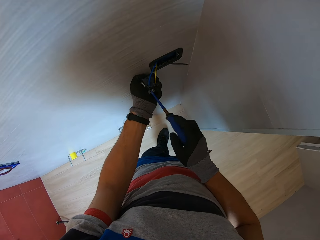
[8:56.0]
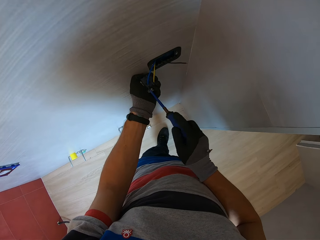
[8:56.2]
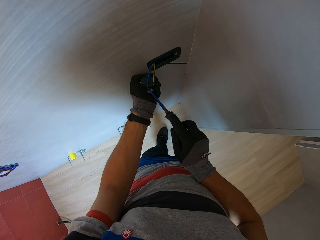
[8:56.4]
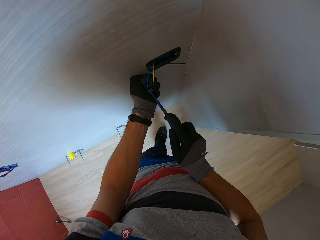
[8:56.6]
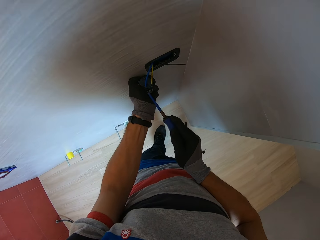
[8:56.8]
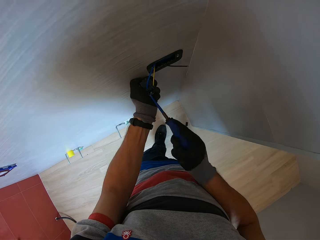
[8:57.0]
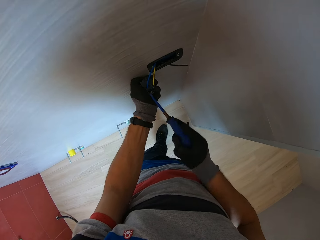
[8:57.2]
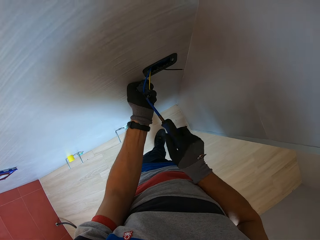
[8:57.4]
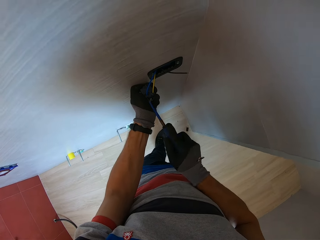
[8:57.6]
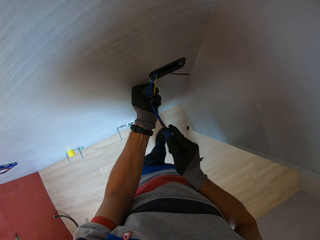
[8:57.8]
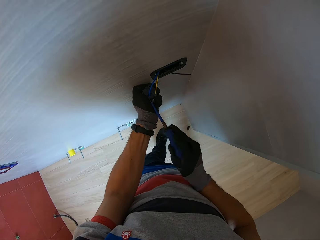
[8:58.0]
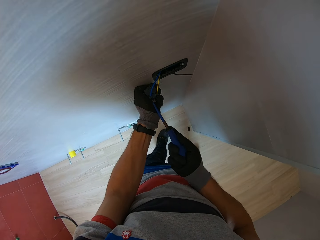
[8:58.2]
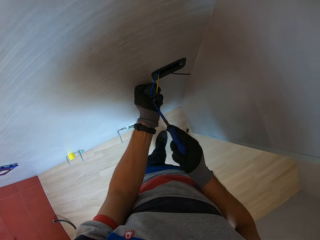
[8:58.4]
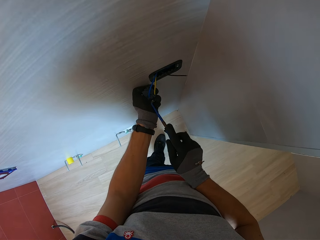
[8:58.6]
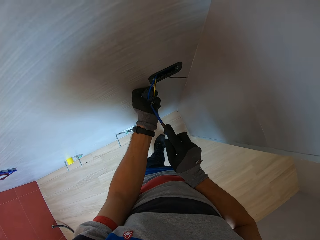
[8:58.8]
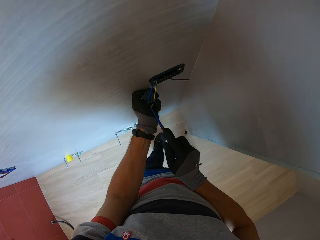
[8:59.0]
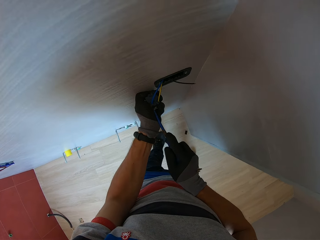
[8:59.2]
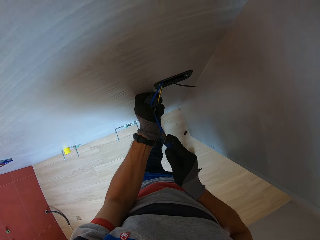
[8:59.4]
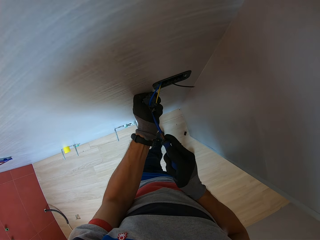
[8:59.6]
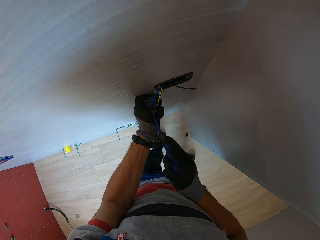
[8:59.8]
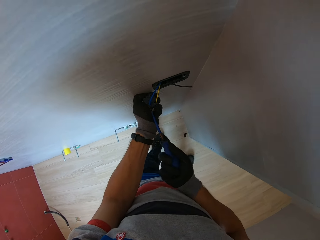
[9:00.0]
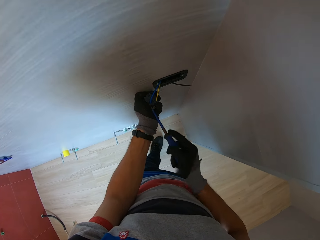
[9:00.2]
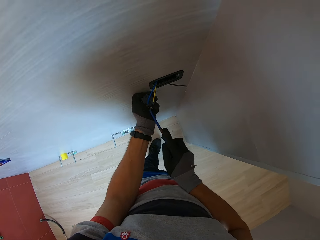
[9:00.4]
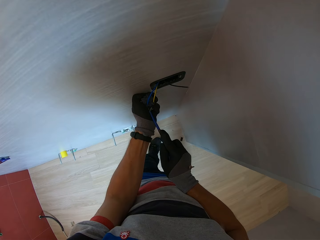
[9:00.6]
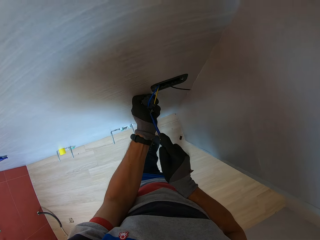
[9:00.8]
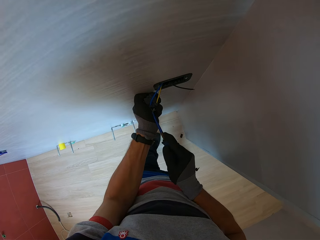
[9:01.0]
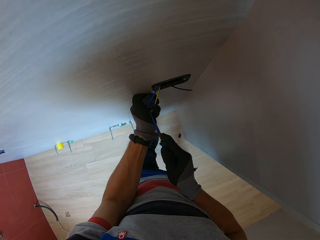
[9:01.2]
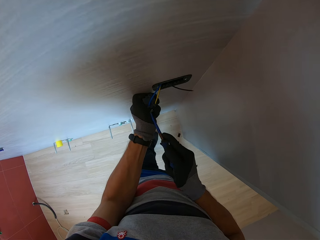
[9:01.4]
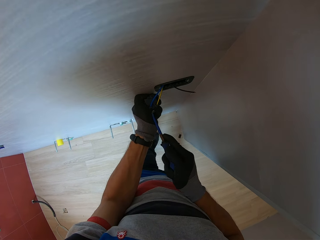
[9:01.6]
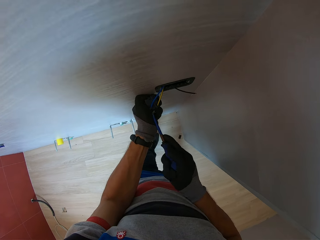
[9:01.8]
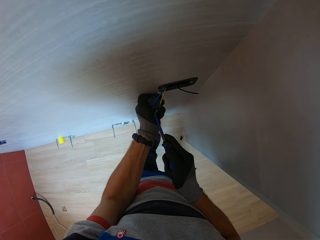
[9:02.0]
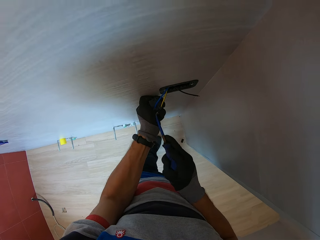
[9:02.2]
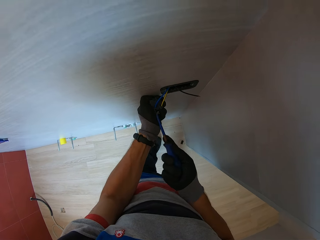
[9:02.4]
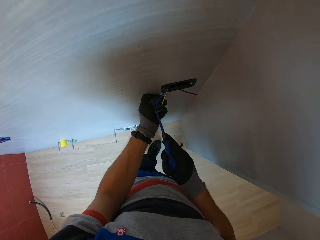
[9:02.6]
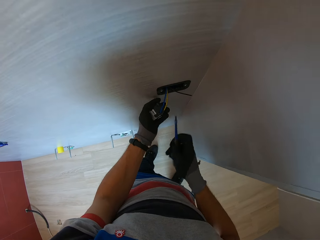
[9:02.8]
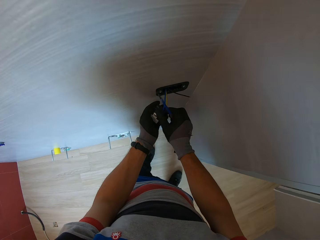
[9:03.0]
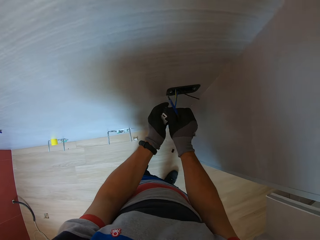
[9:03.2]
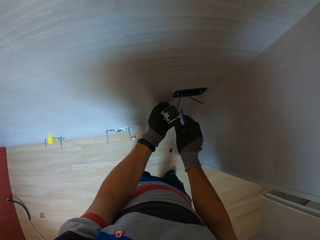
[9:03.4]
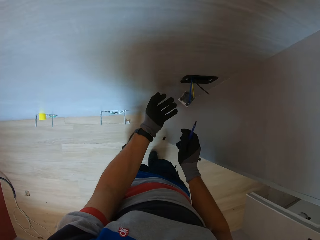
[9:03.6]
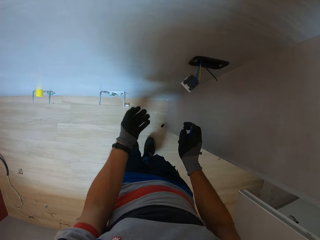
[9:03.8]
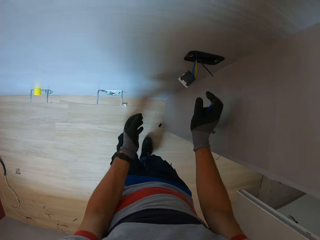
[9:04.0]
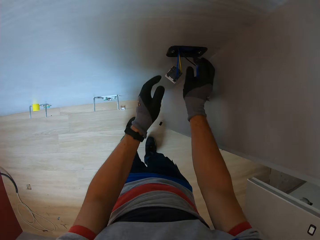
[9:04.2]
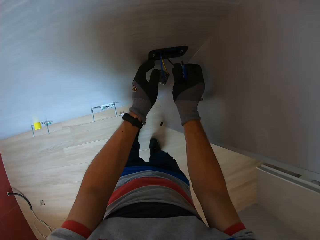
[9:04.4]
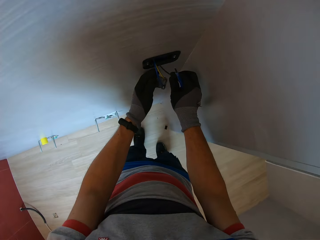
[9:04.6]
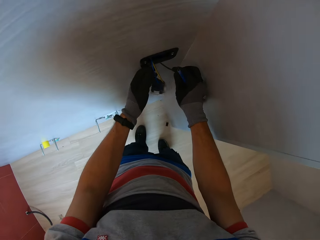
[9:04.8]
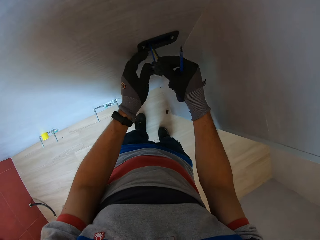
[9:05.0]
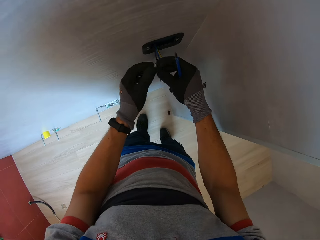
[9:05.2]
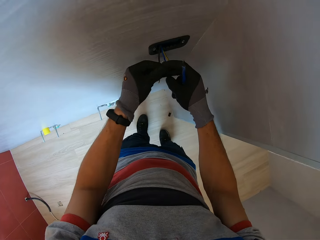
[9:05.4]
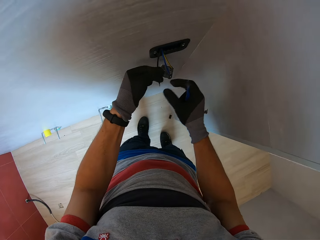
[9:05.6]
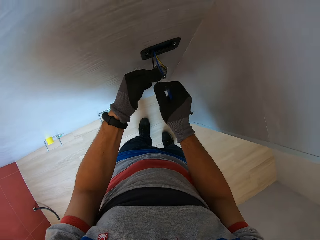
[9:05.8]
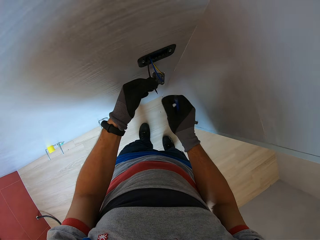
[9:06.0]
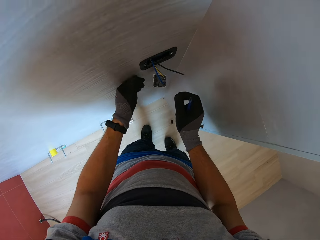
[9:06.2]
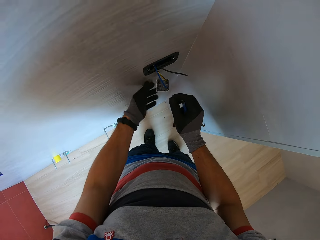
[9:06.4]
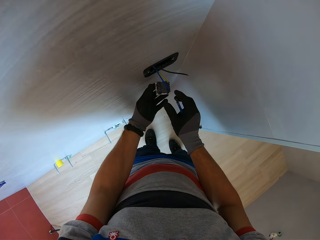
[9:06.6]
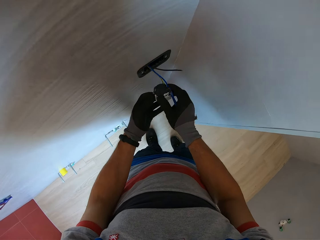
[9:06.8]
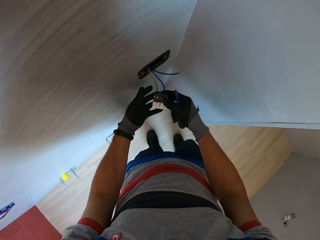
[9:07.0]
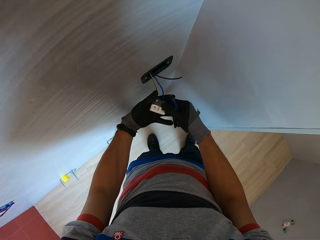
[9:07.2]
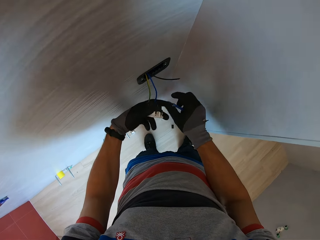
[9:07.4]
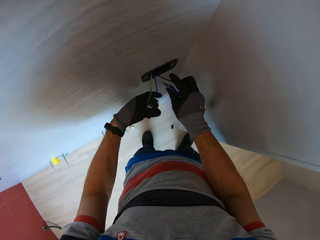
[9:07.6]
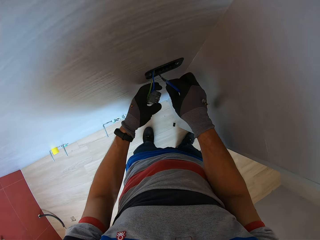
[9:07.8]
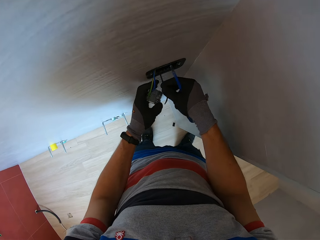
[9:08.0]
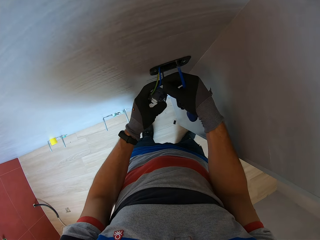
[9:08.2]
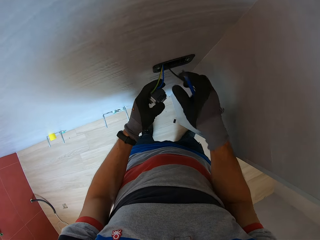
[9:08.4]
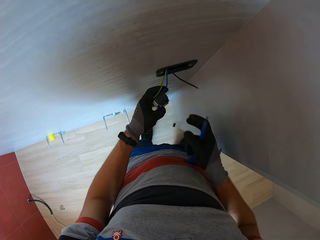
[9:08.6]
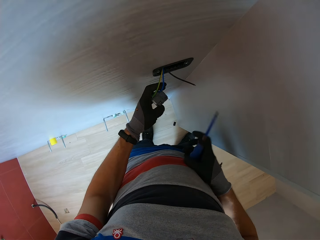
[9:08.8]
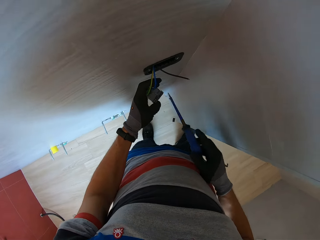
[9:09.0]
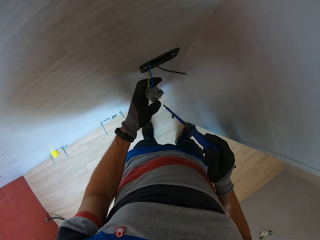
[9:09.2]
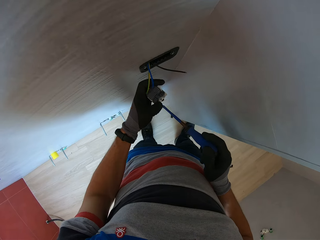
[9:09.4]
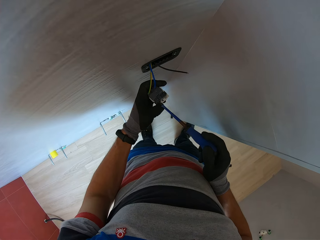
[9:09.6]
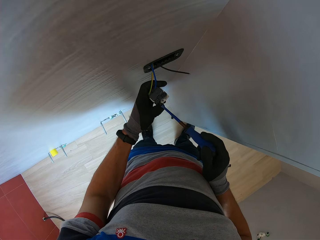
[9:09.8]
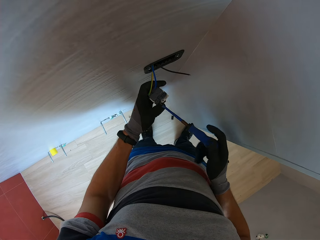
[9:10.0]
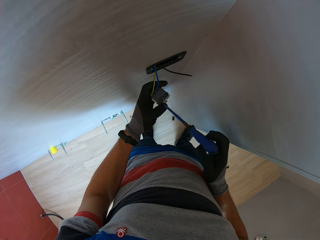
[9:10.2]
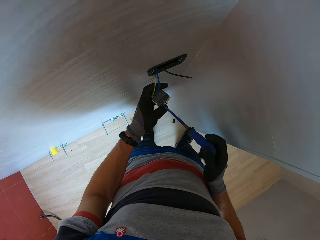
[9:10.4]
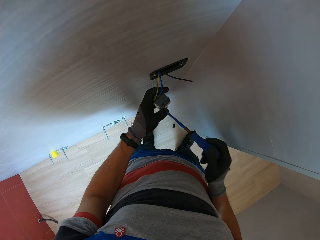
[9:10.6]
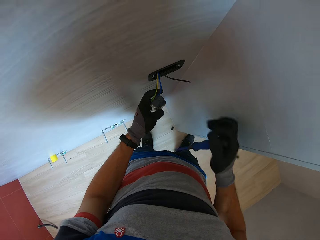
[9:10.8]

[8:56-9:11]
The camera wearer holds the cable. They connect the cable in the holder. They adjust the holder with a screwdriver.

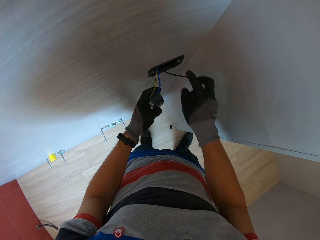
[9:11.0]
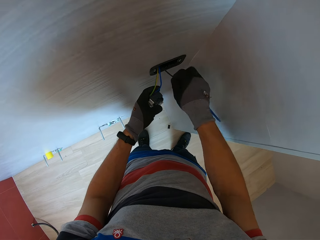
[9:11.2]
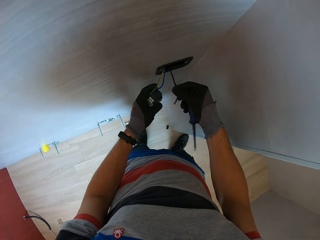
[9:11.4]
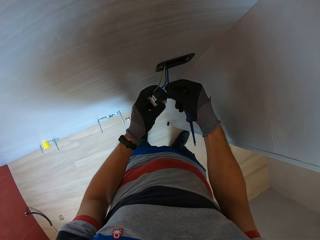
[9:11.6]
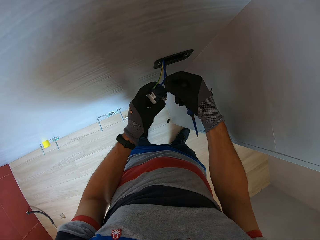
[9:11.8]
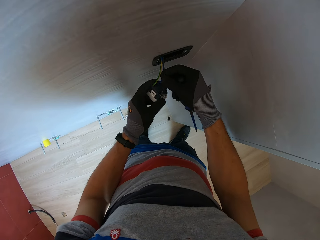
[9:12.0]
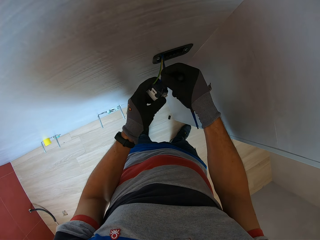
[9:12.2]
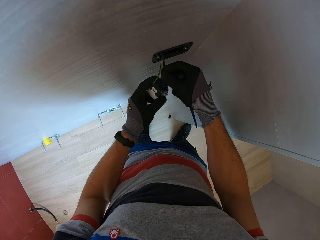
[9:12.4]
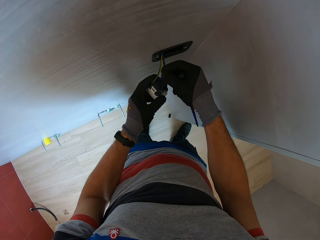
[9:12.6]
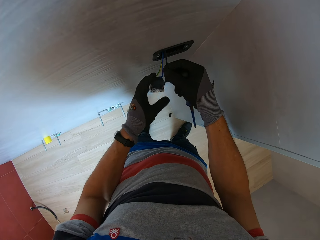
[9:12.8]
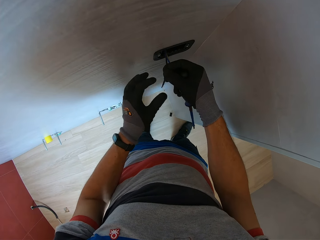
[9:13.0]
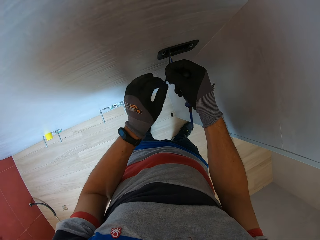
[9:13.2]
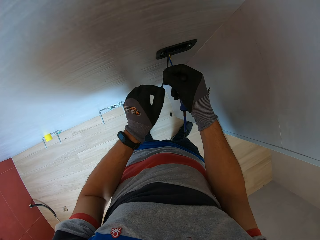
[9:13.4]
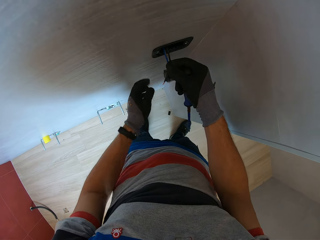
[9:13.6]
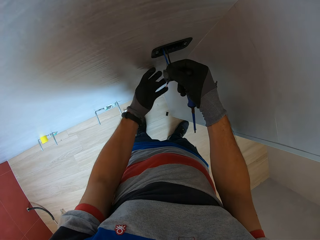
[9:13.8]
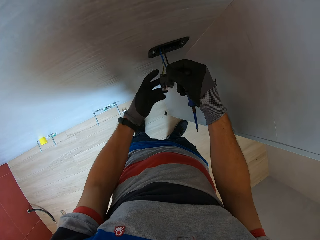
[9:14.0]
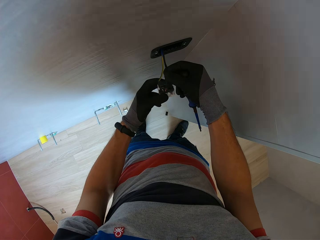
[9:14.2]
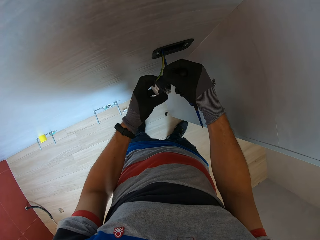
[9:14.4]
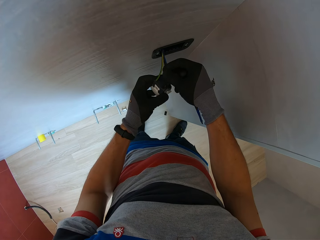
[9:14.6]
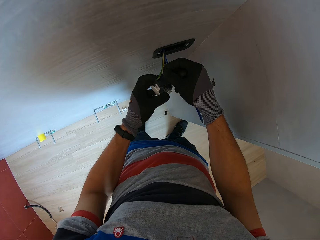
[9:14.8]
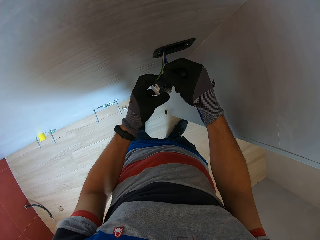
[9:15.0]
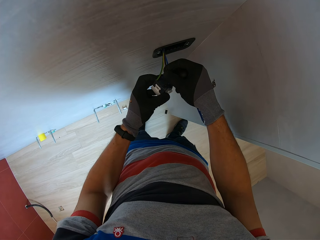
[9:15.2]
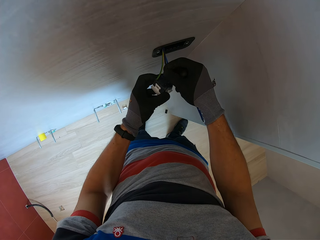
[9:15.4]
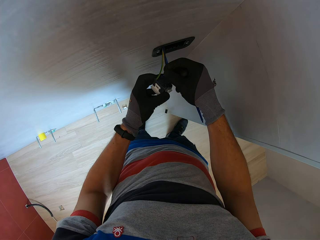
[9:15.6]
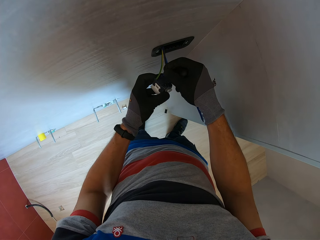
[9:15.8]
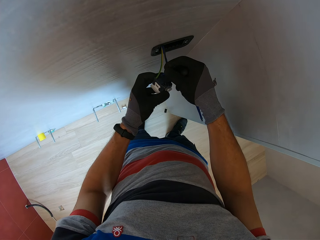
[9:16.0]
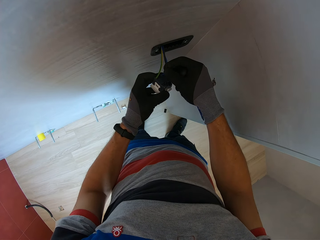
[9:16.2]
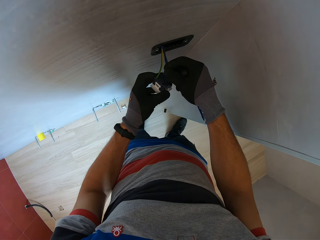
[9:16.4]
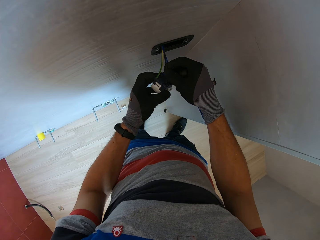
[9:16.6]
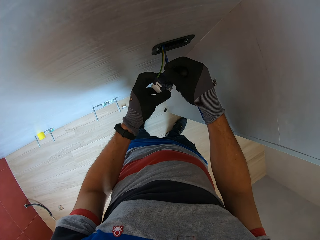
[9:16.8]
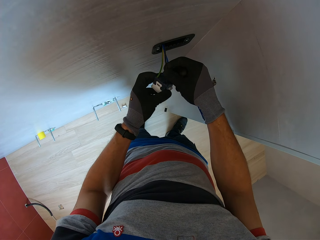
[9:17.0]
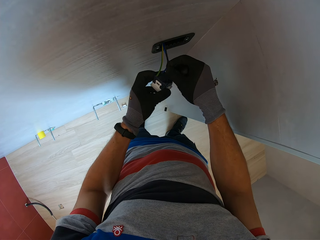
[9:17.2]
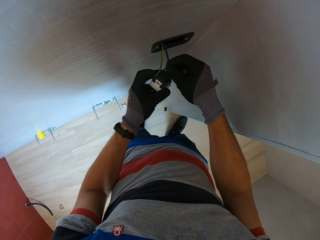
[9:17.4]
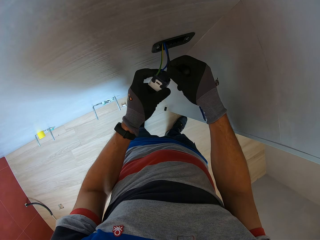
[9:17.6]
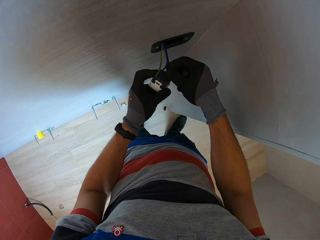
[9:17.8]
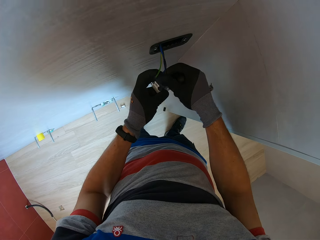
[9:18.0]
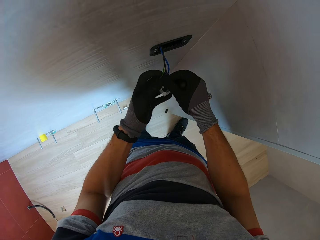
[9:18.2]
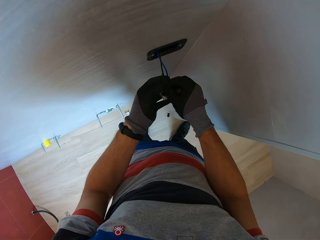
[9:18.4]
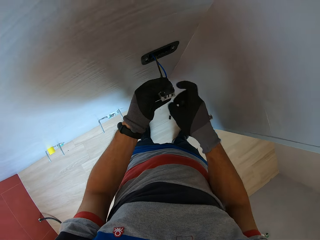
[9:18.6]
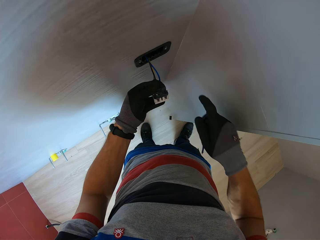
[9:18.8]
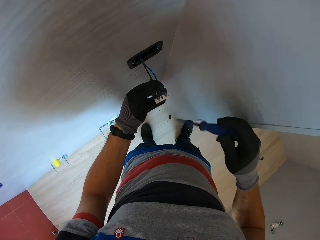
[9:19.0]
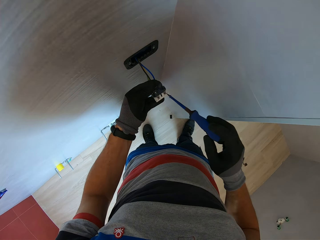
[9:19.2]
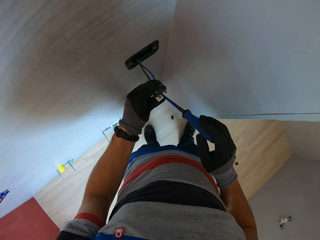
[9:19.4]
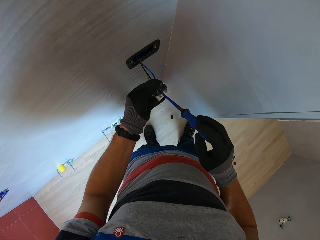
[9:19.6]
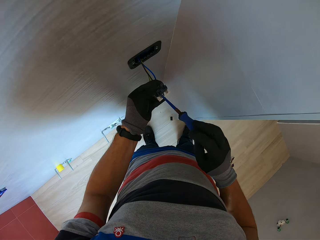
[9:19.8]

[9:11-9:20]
The camera wearer connects the cable in the holder. They adjust the holder with a screwdriver. They connect the cable in the sockets.
